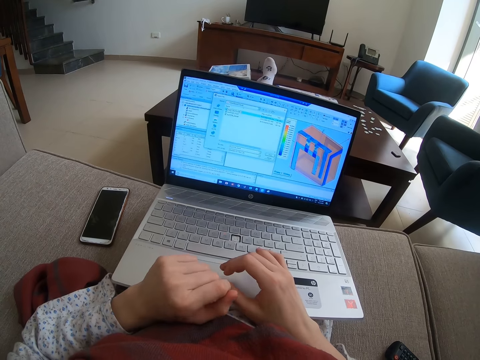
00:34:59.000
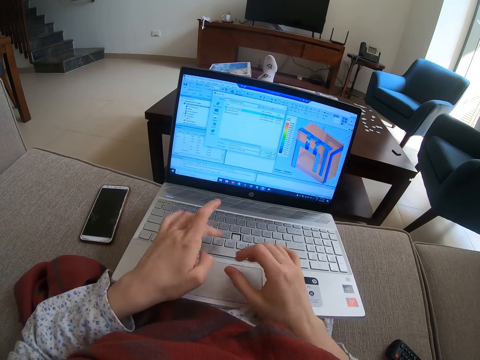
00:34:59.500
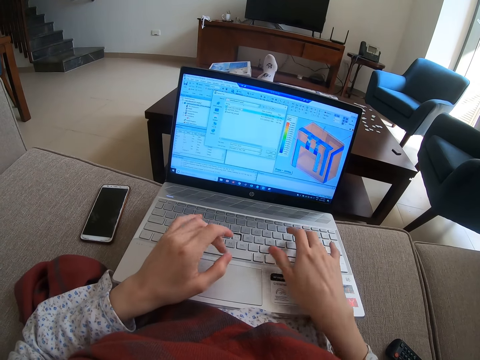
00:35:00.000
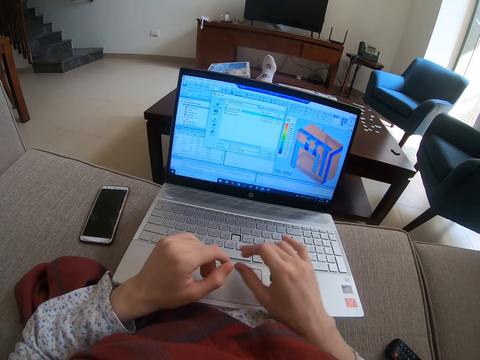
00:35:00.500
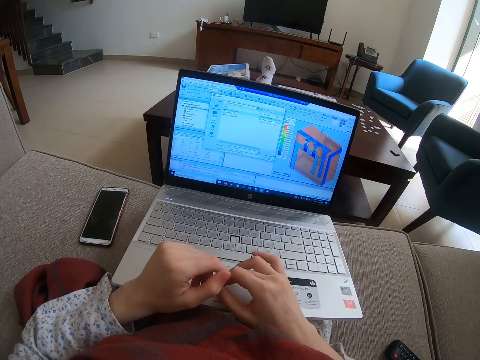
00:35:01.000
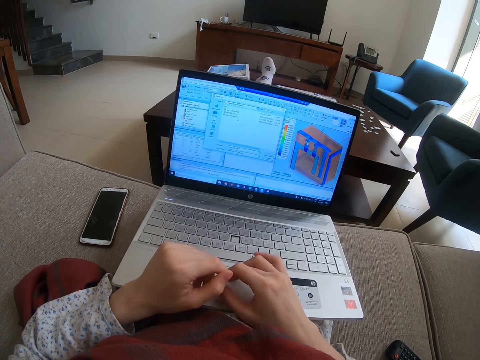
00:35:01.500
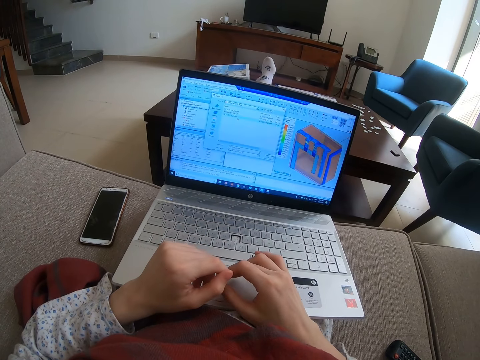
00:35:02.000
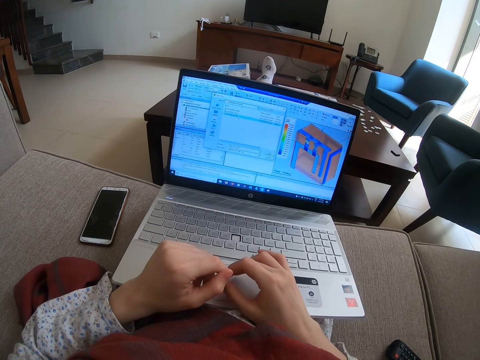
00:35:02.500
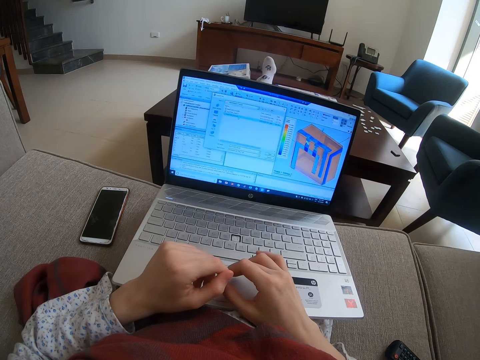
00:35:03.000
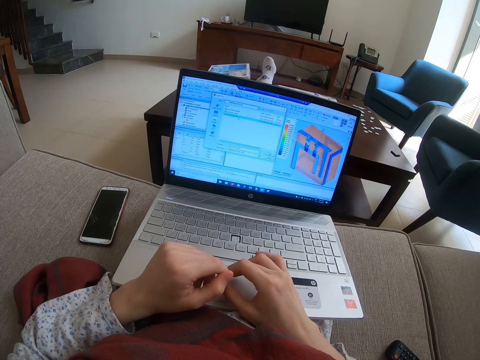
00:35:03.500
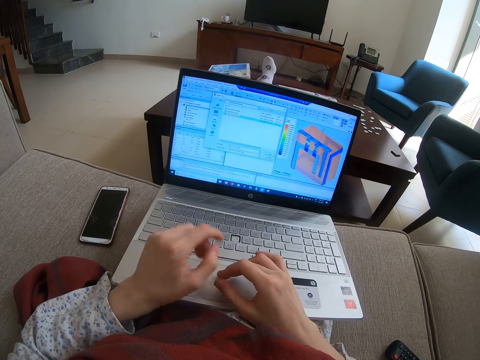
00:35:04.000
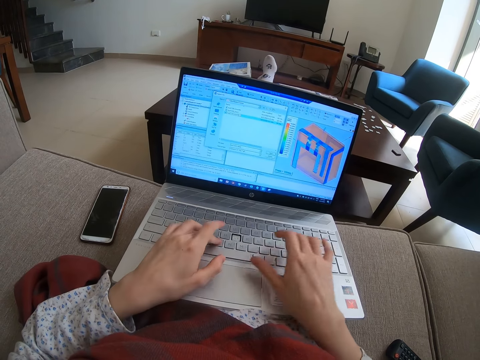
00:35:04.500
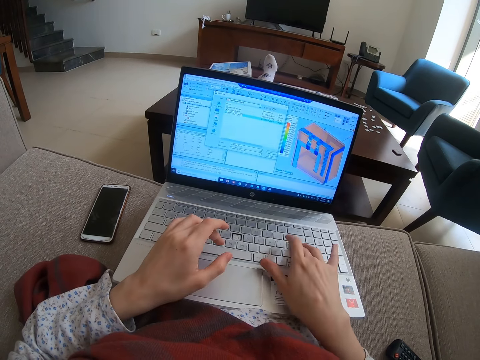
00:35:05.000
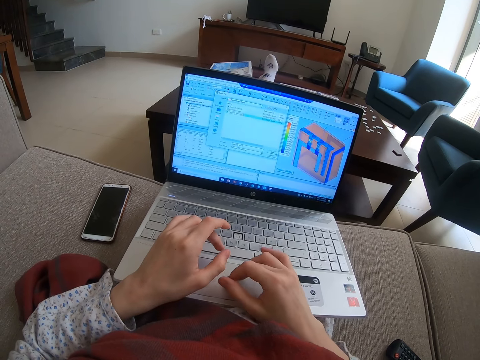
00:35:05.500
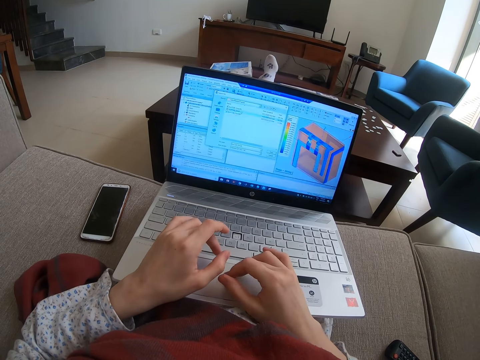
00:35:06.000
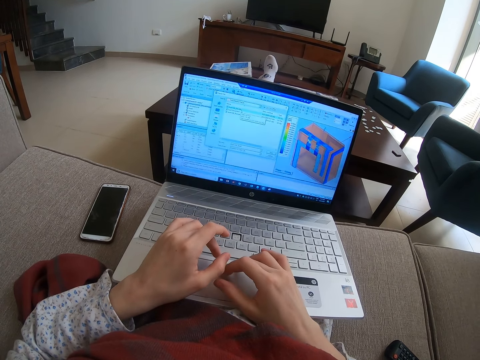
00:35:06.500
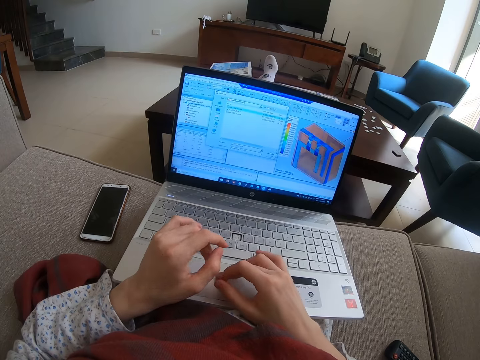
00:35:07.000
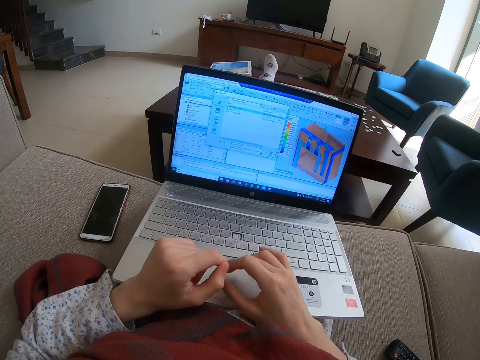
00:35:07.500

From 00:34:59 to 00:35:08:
The camera wearer uses the laptop.

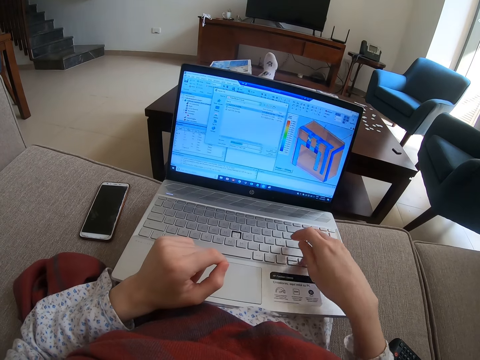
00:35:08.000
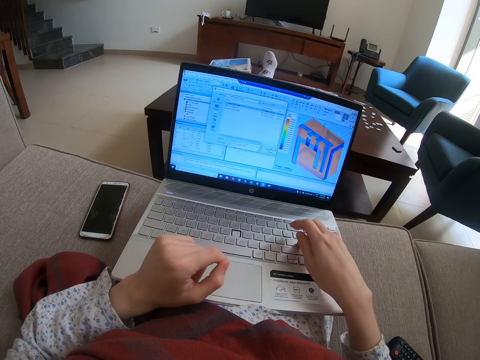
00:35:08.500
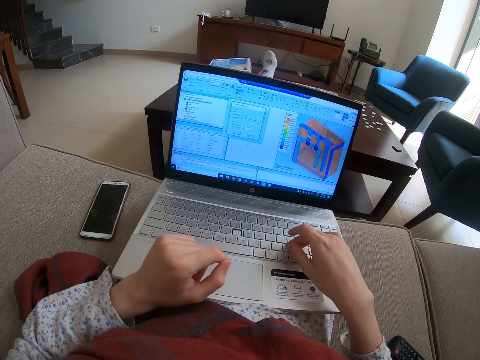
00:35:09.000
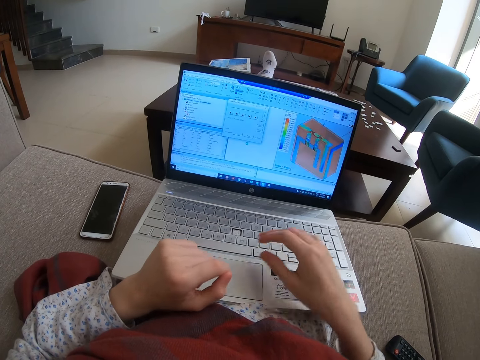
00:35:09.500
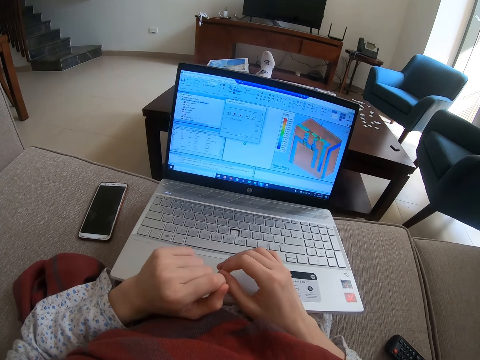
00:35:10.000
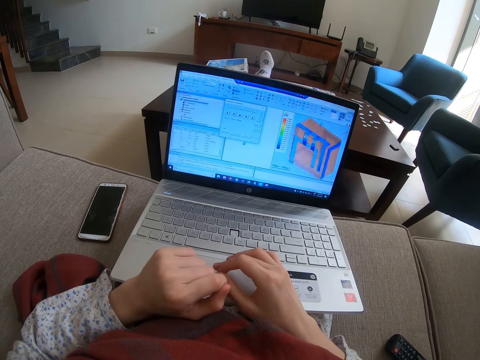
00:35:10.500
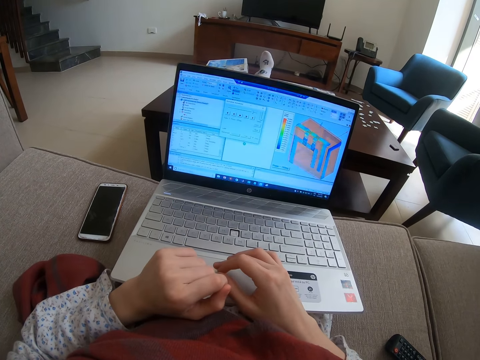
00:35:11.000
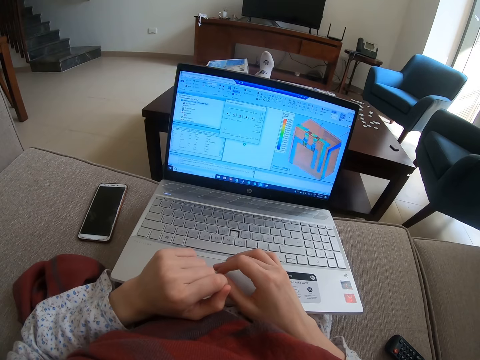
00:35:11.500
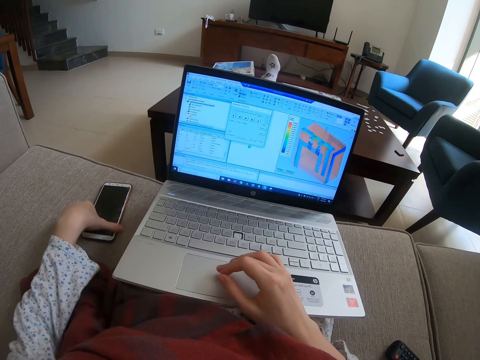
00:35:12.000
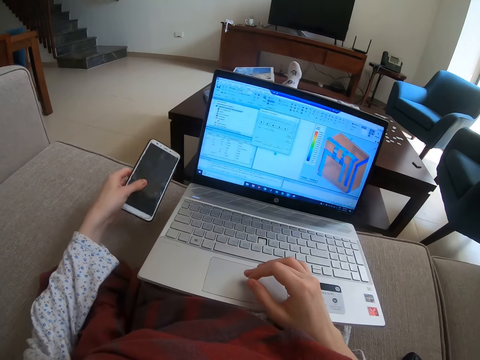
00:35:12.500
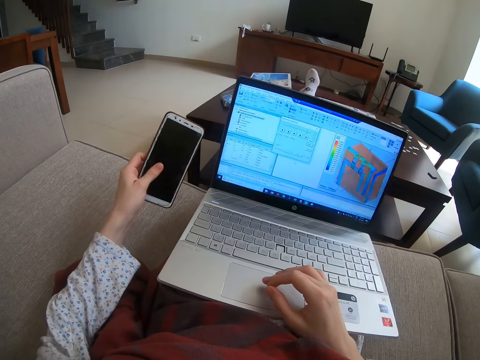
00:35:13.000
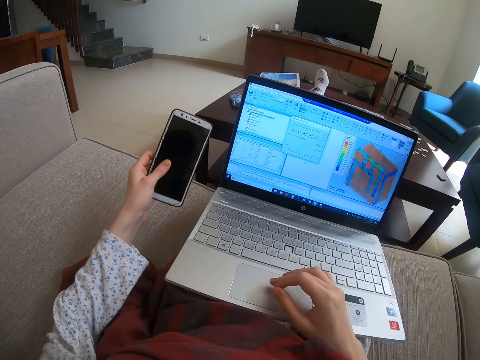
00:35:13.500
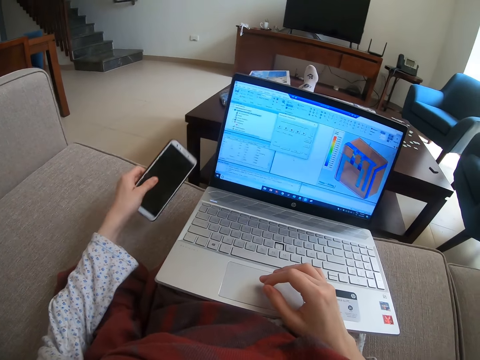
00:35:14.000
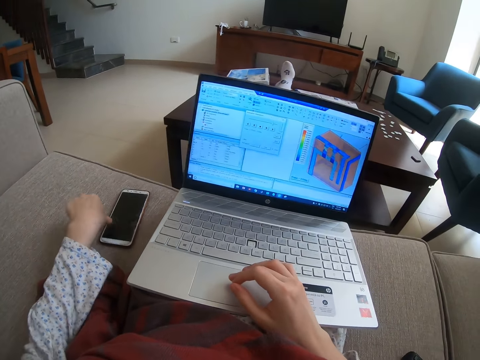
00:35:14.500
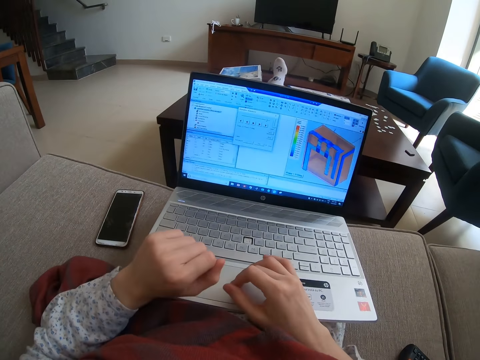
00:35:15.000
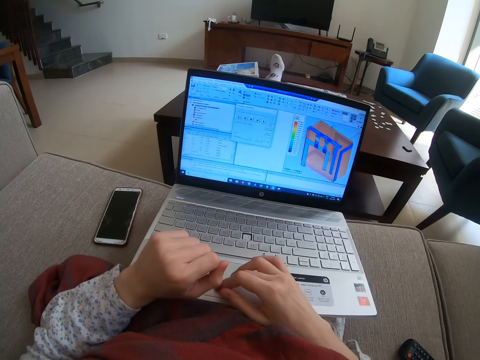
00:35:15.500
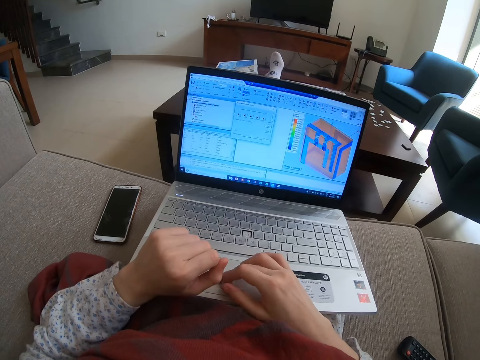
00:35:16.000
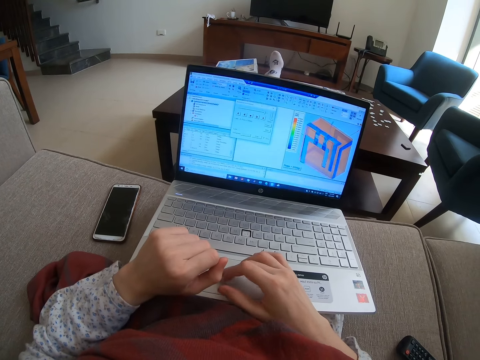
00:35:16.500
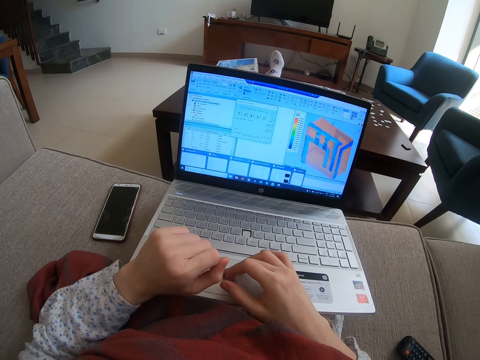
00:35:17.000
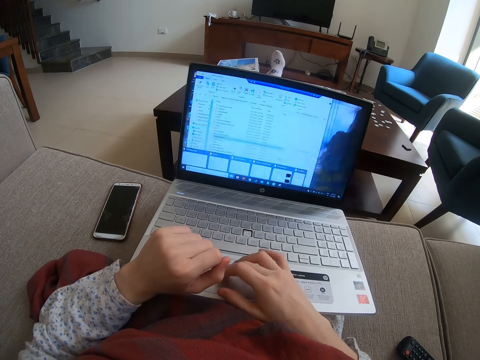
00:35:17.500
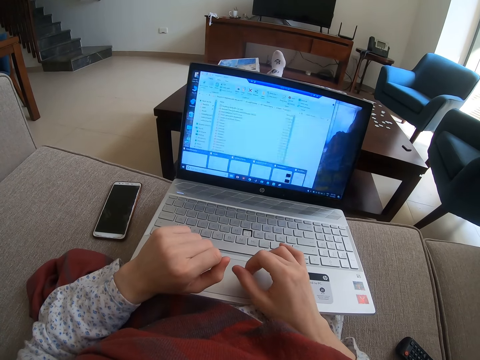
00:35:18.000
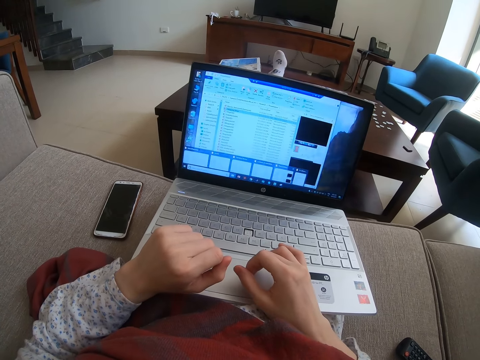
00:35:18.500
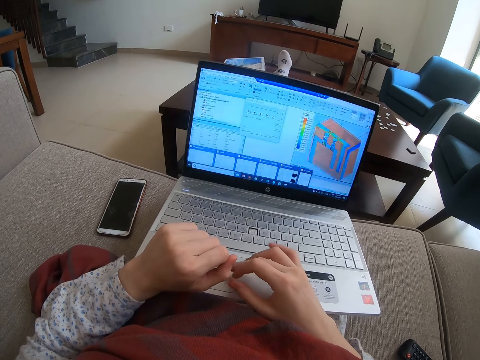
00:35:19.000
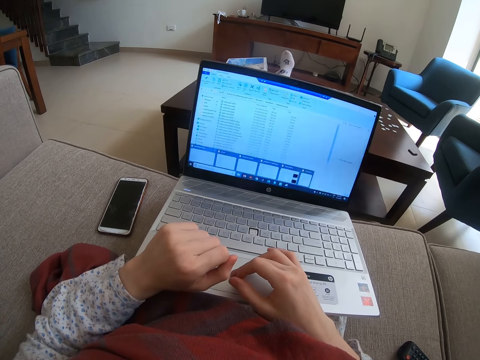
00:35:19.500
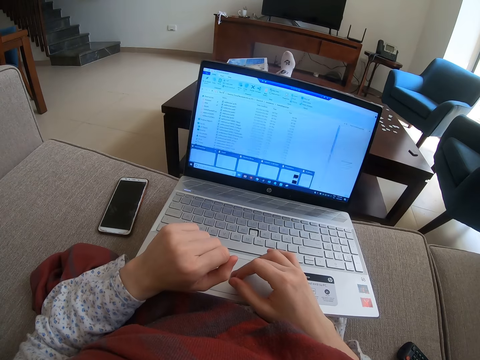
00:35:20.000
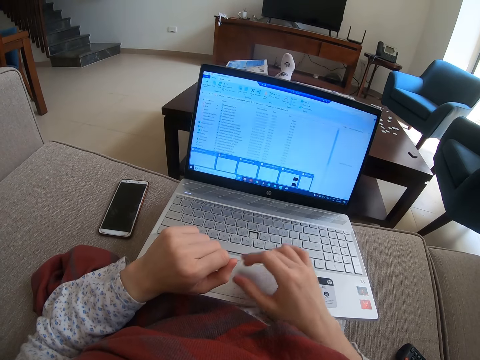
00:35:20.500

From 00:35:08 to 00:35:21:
The camera wearer looks at the laptop. They pick up the phone from the table. They stare at the phone. They put the phone on the table or chair. They use the laptop.
